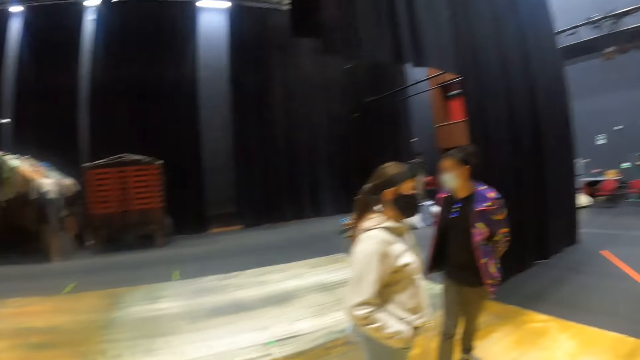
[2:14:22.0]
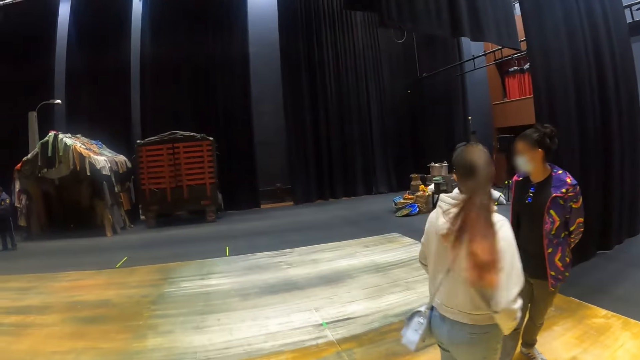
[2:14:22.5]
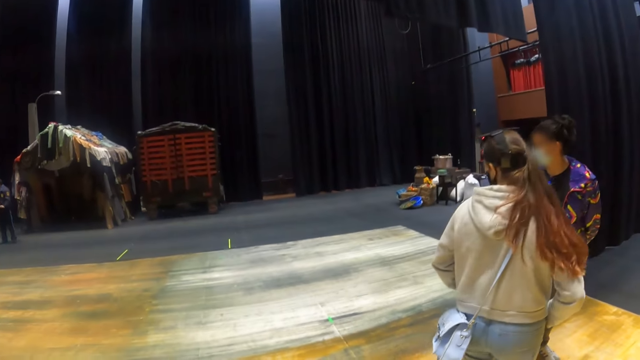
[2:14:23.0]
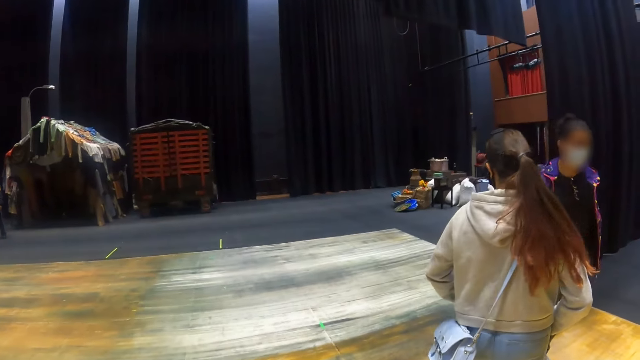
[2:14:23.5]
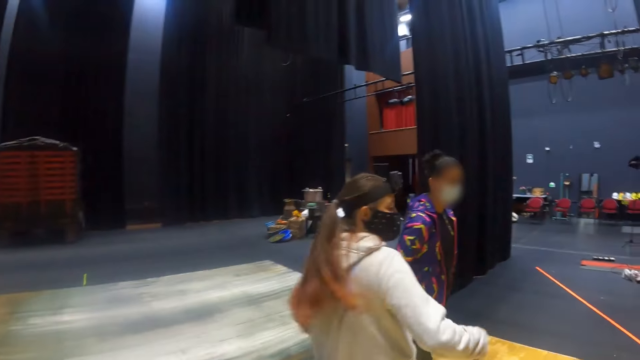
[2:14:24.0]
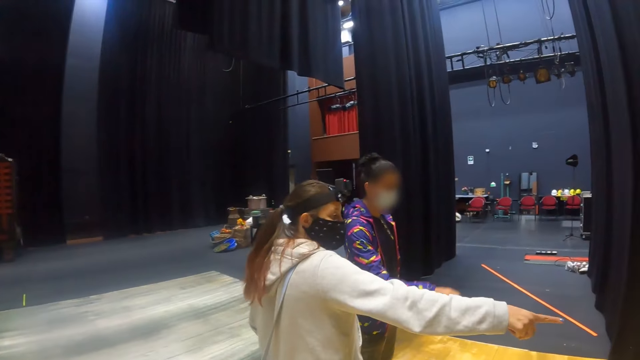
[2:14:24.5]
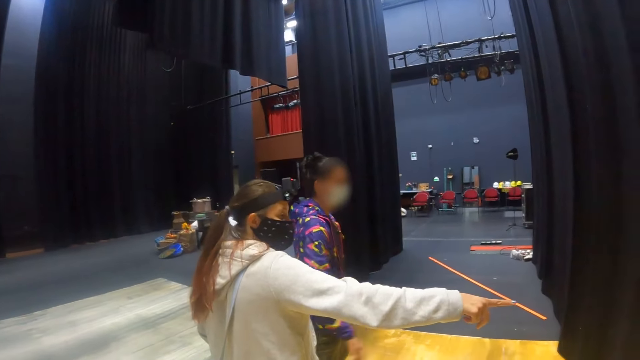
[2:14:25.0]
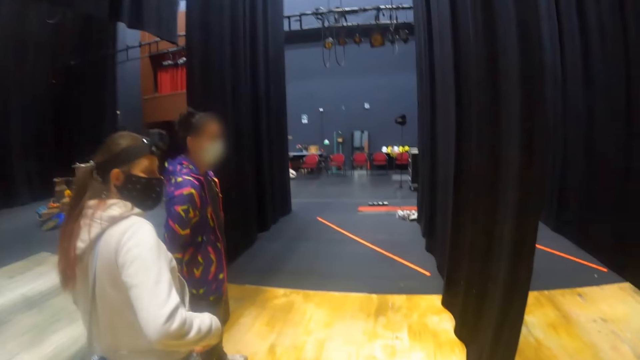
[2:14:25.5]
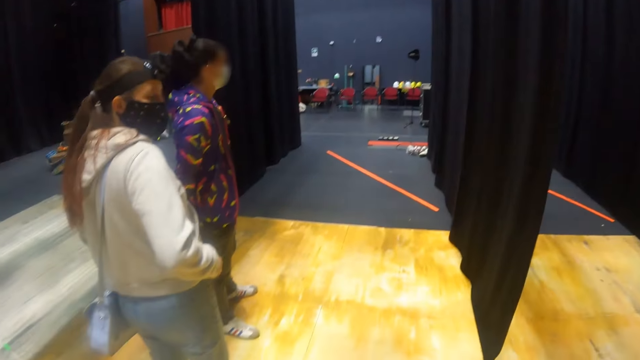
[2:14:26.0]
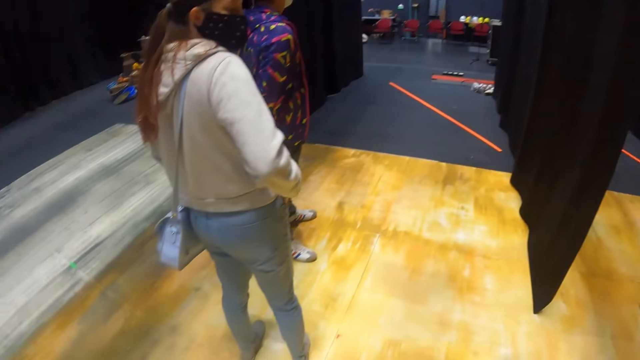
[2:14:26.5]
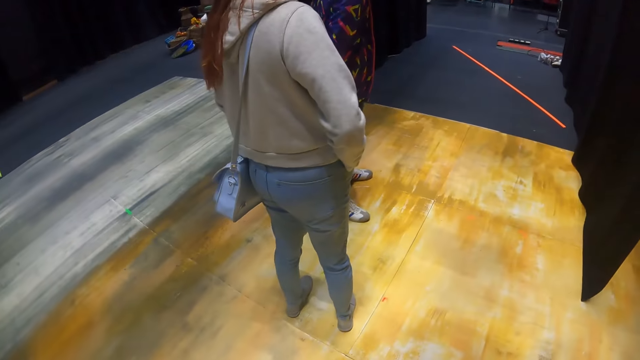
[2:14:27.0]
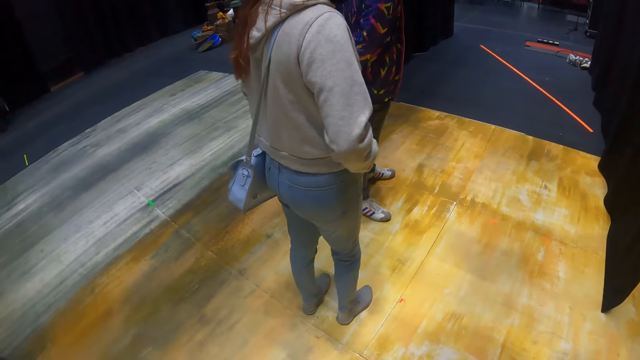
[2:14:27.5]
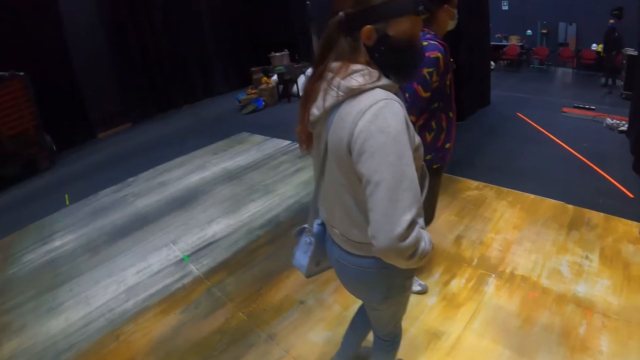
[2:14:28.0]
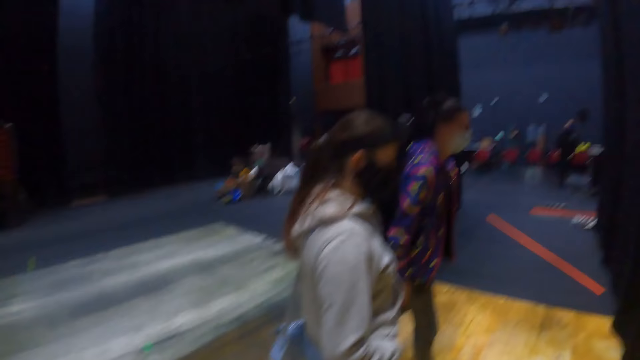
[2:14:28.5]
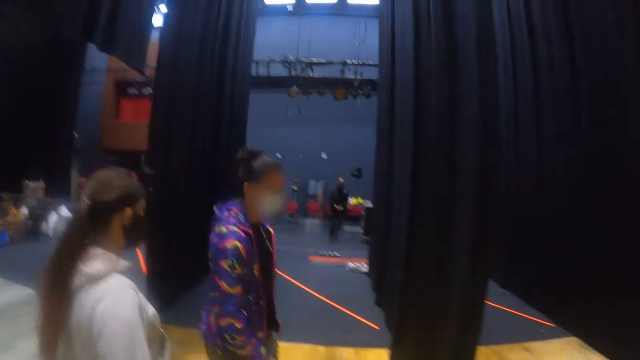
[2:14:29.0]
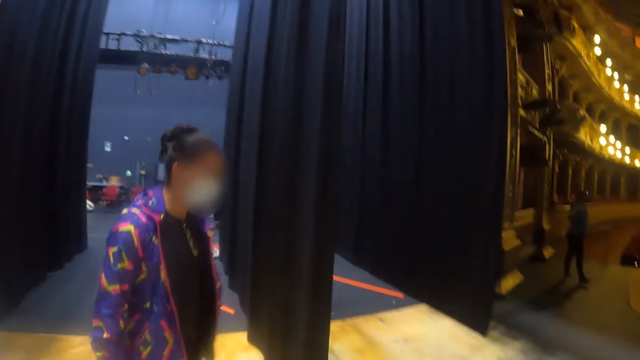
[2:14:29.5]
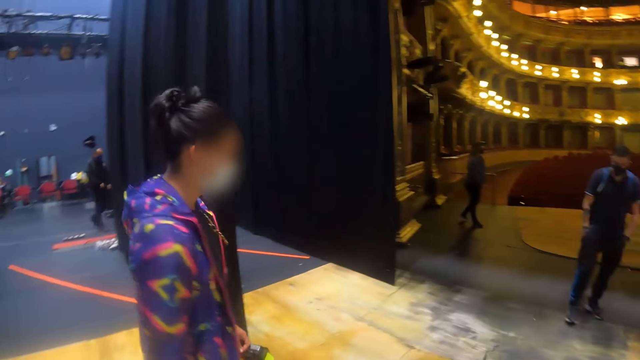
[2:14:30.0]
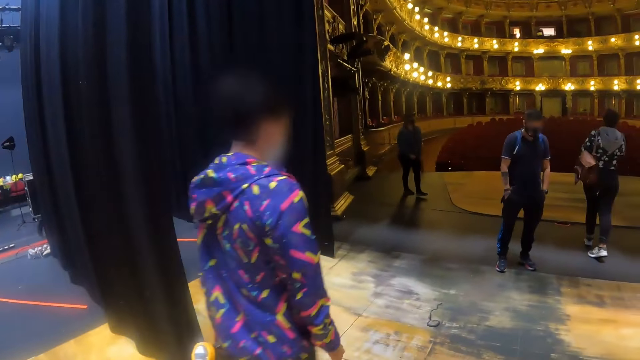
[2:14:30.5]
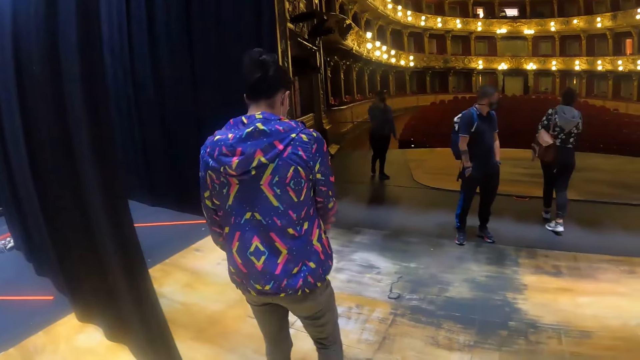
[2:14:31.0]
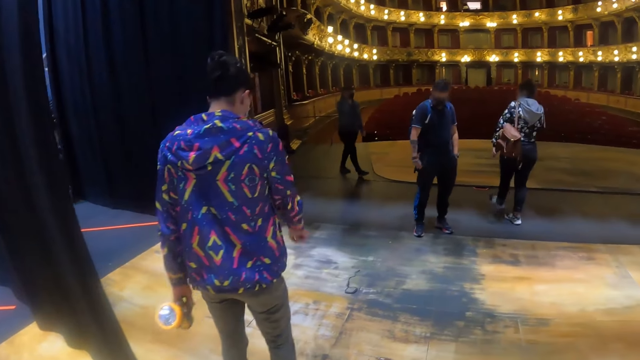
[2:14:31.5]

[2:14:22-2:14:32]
A woman lifts her right hand. Another woman lifts her right hand.

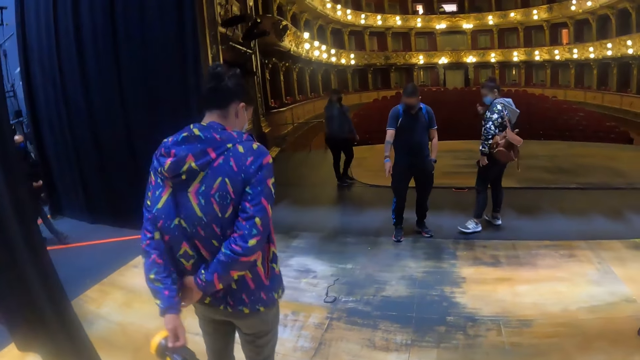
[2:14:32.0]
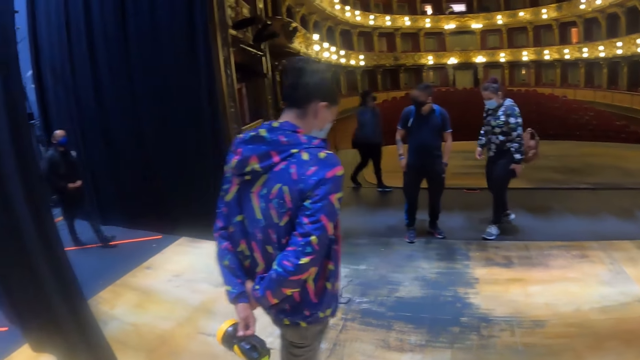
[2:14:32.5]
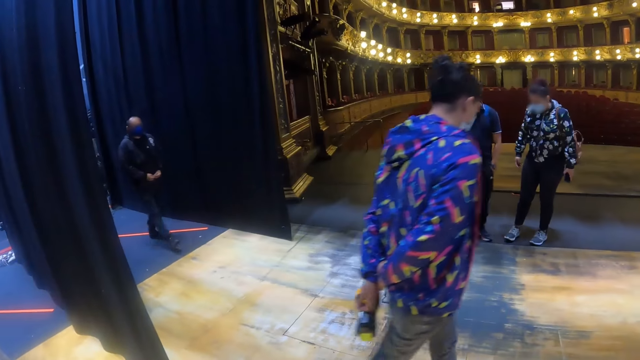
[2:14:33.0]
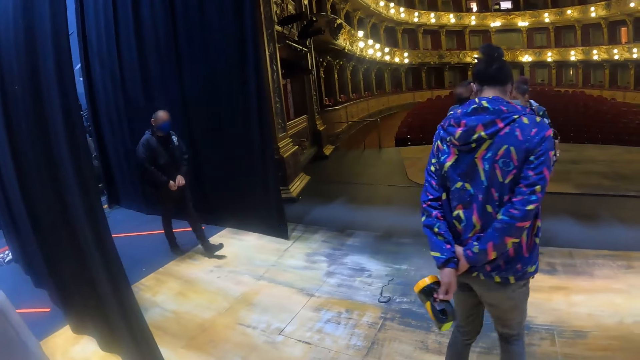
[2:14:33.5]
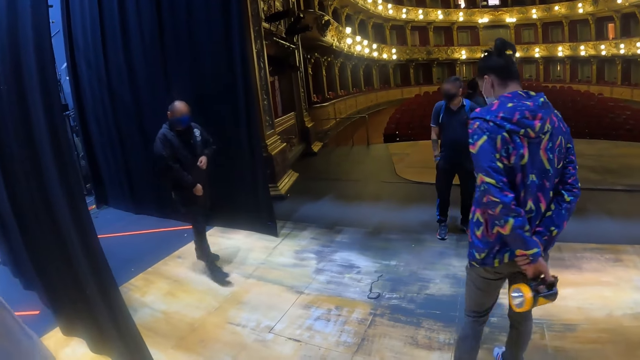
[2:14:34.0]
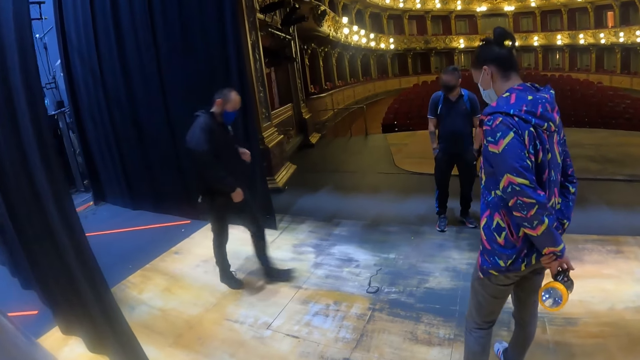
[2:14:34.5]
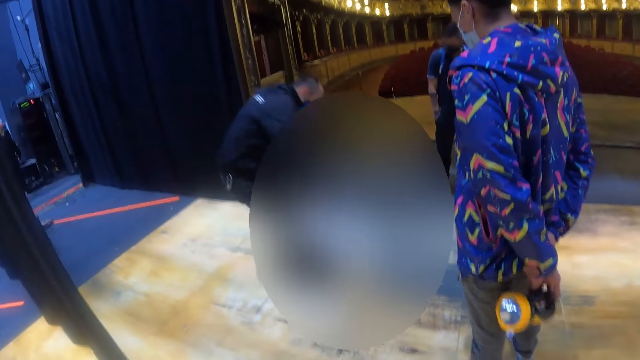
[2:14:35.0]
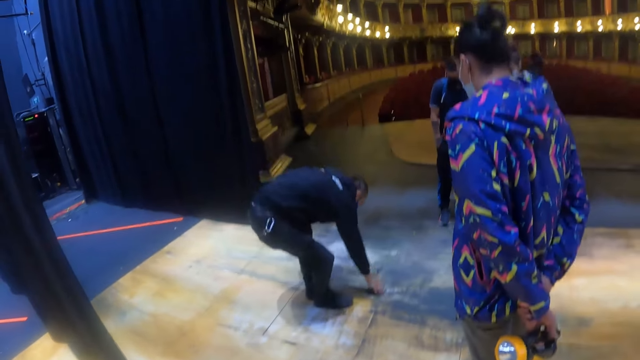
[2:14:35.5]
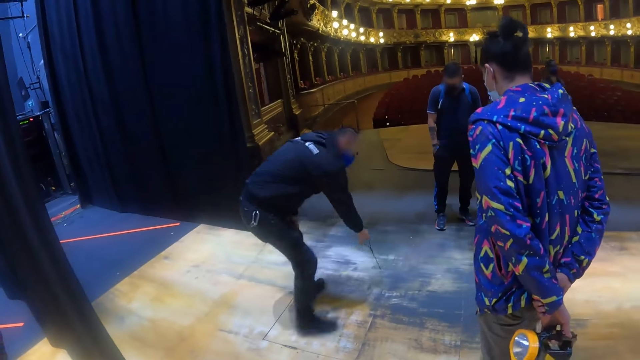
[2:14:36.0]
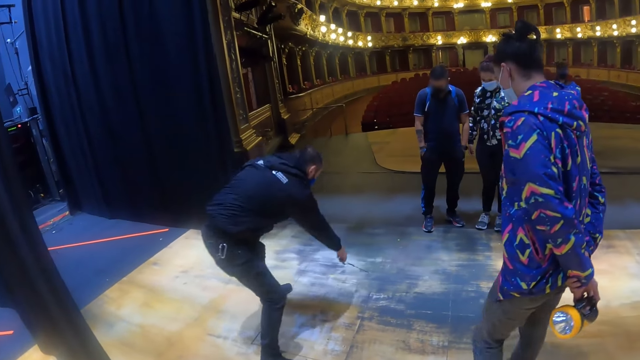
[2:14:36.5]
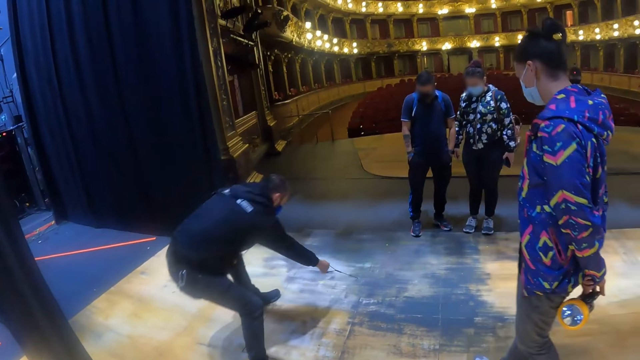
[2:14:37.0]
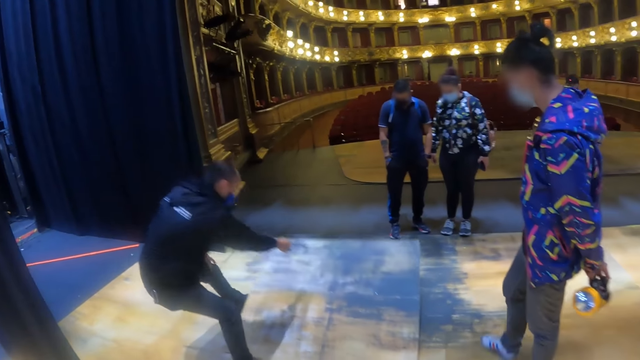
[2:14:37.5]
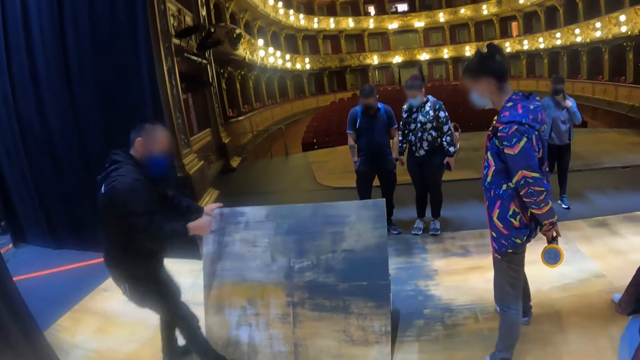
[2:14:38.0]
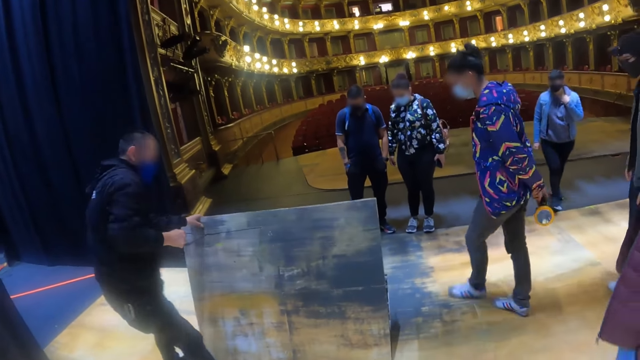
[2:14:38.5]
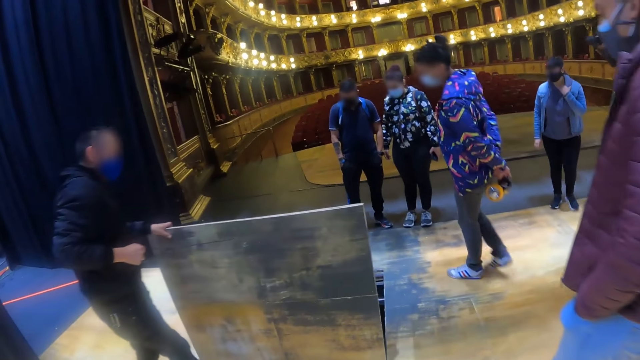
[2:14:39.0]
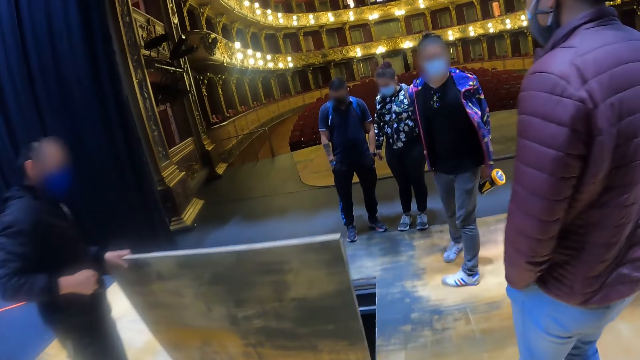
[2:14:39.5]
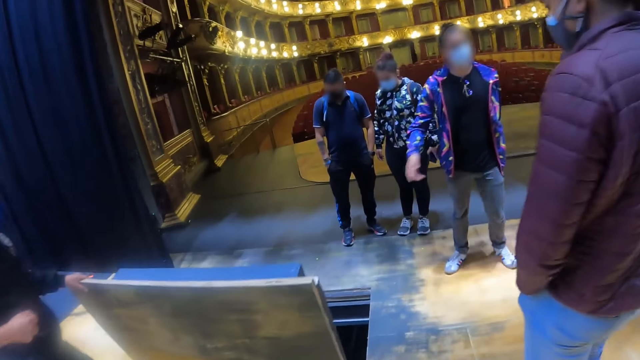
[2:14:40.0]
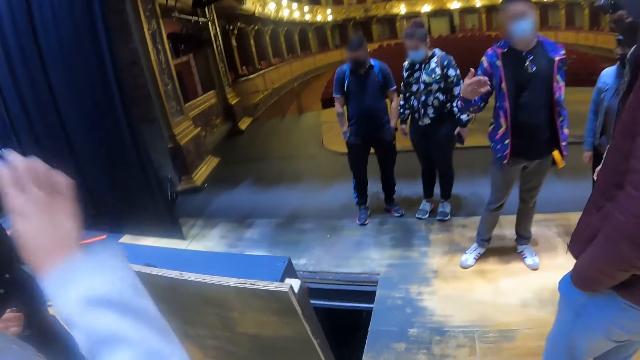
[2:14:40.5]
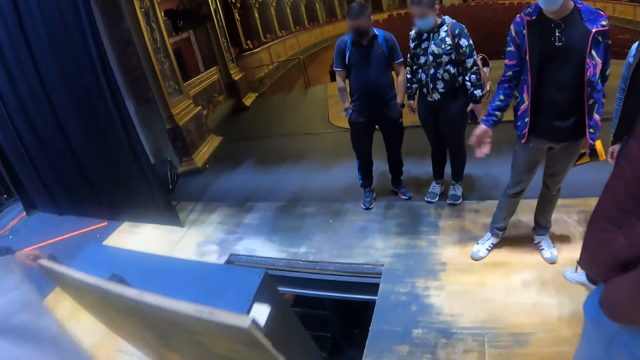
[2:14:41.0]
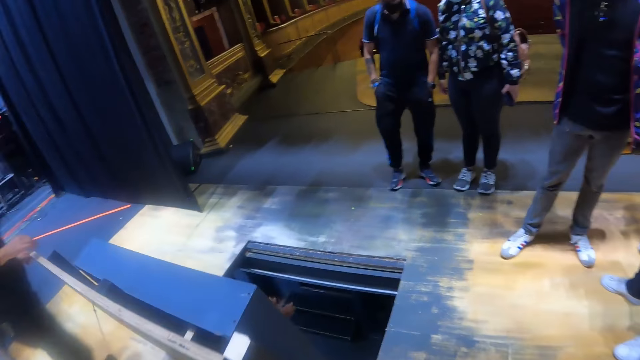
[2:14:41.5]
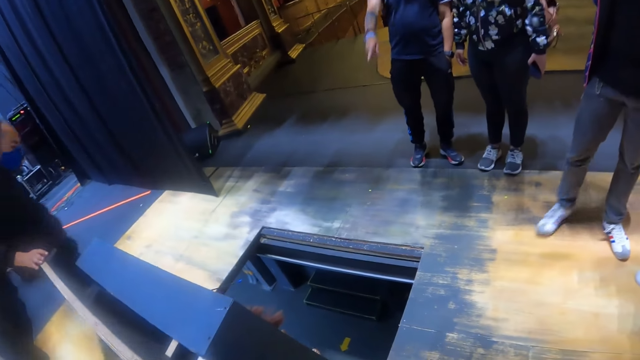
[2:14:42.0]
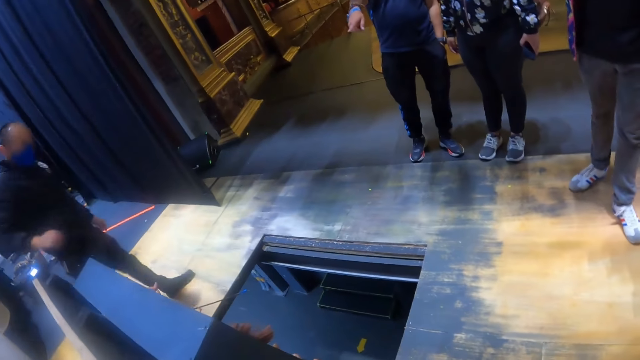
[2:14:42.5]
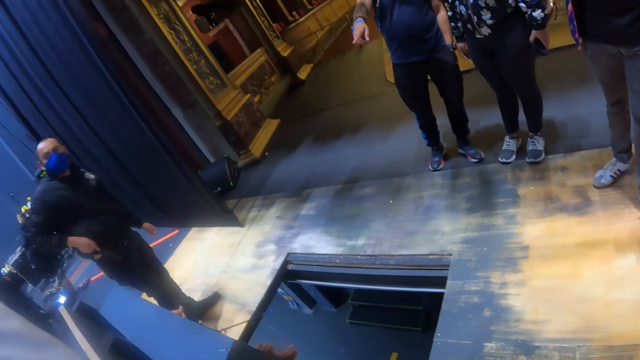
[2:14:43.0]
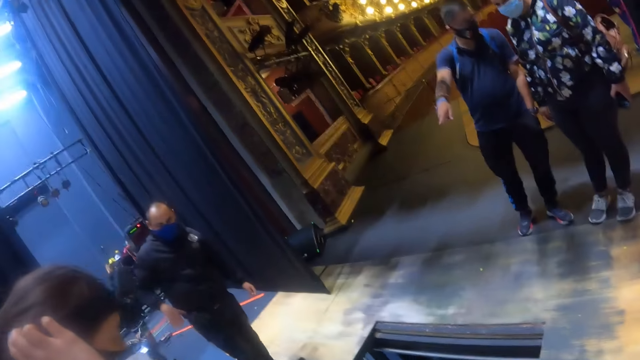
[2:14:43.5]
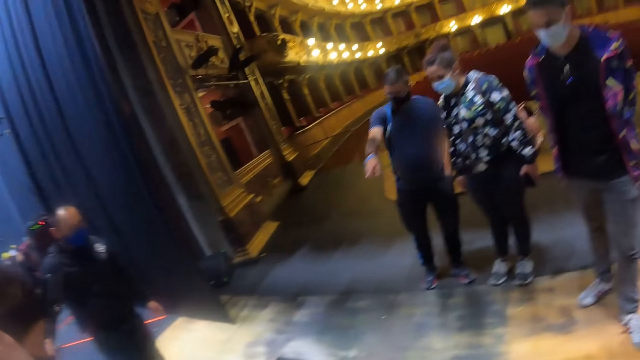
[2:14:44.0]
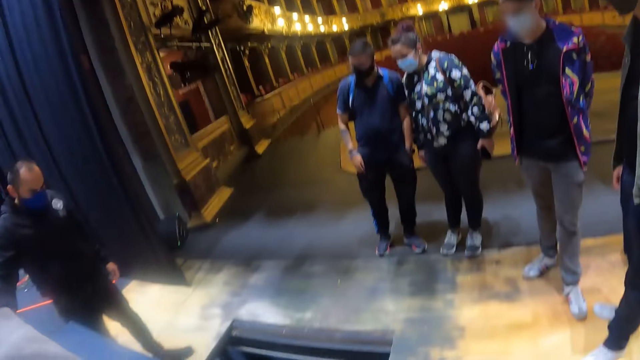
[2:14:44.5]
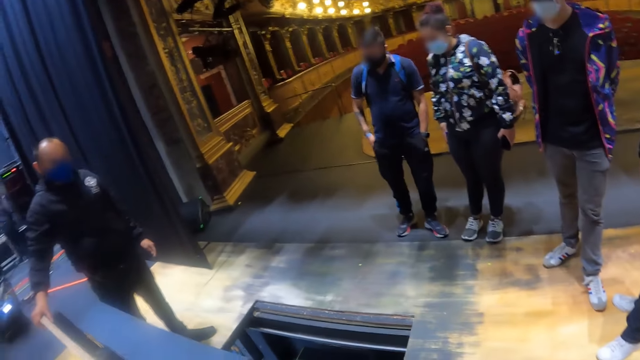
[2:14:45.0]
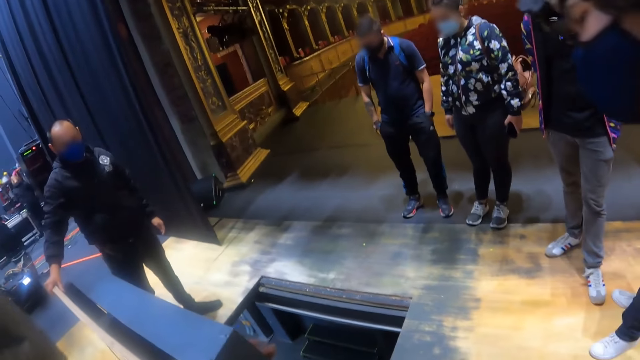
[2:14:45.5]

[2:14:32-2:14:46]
A man zips a jumper. The man holds the door handle, pulls something and opens the door. The camera wearer looks around.
